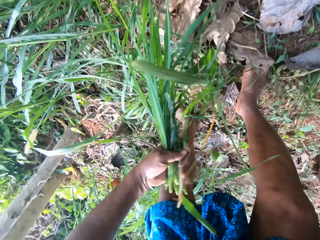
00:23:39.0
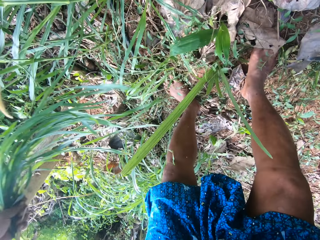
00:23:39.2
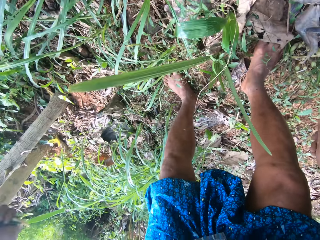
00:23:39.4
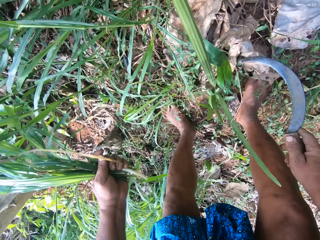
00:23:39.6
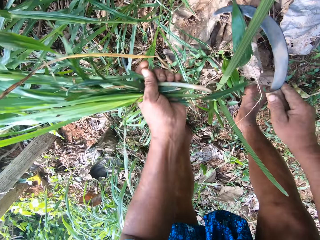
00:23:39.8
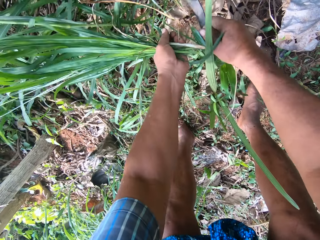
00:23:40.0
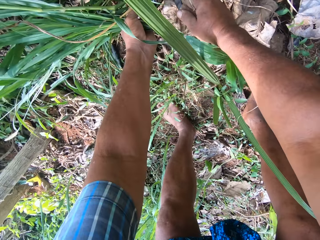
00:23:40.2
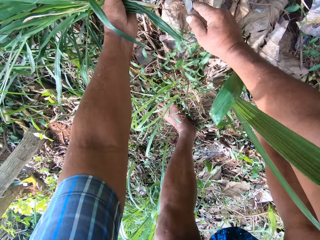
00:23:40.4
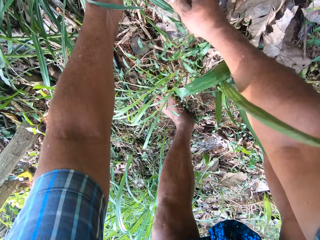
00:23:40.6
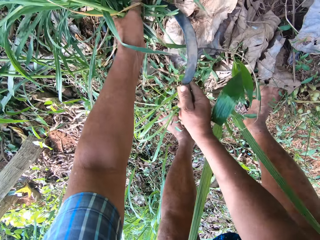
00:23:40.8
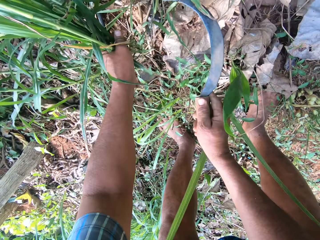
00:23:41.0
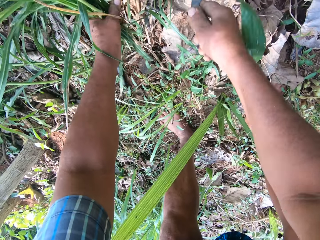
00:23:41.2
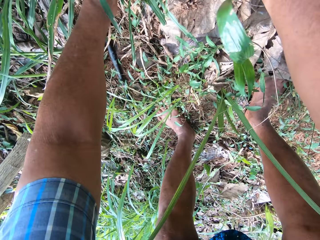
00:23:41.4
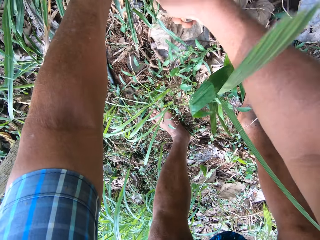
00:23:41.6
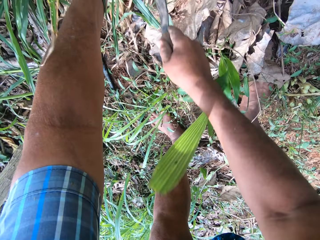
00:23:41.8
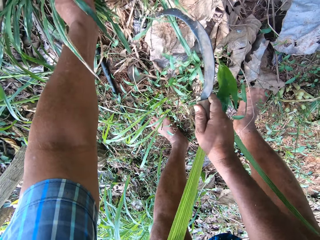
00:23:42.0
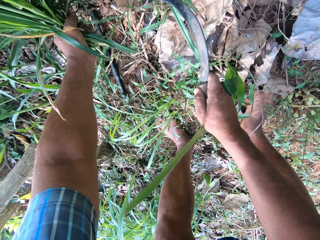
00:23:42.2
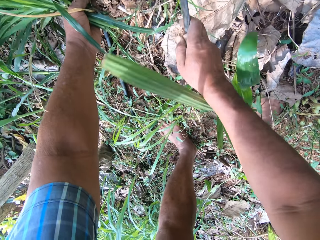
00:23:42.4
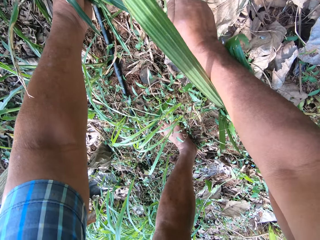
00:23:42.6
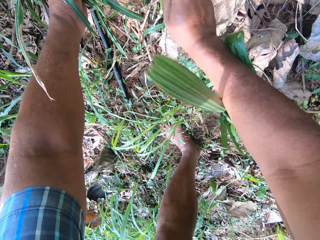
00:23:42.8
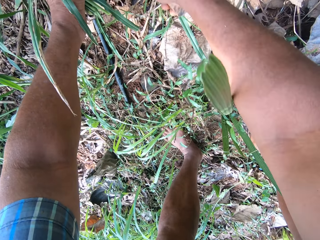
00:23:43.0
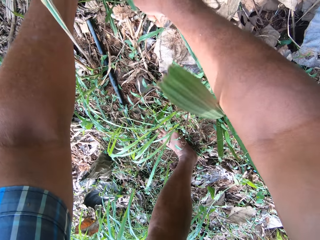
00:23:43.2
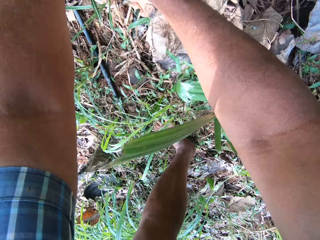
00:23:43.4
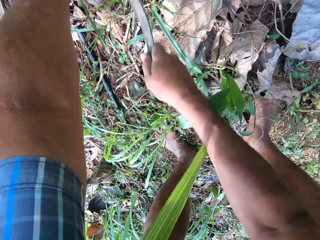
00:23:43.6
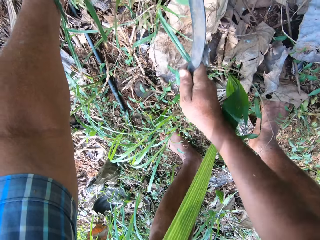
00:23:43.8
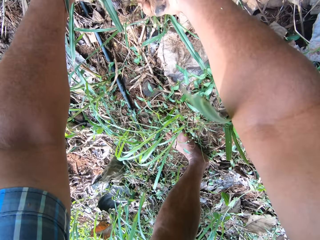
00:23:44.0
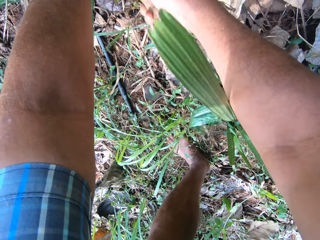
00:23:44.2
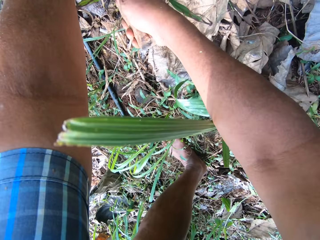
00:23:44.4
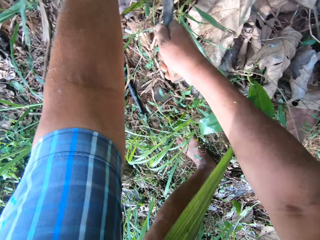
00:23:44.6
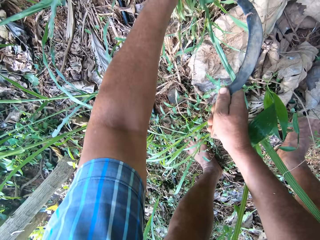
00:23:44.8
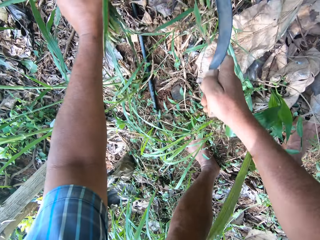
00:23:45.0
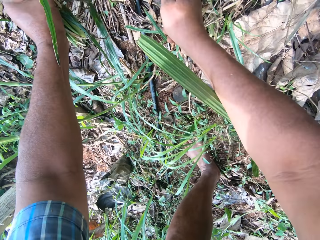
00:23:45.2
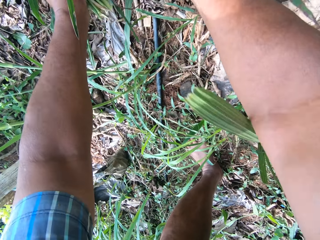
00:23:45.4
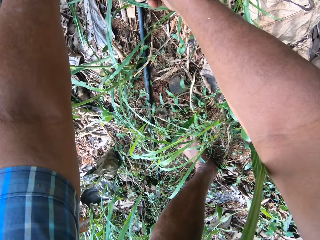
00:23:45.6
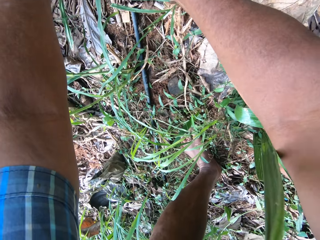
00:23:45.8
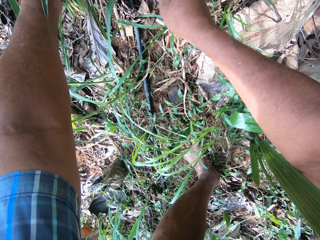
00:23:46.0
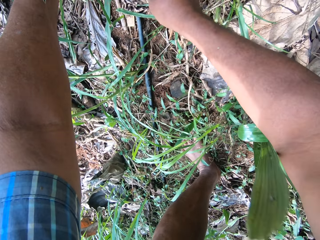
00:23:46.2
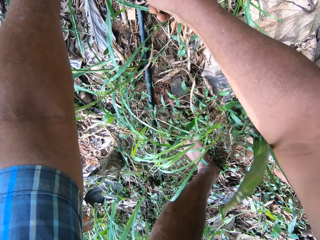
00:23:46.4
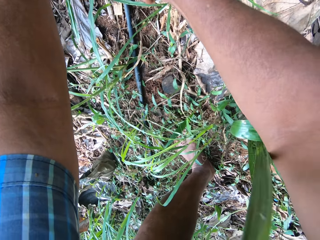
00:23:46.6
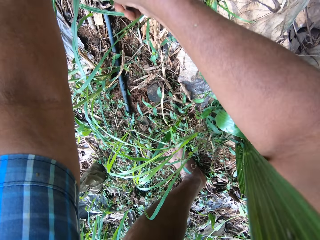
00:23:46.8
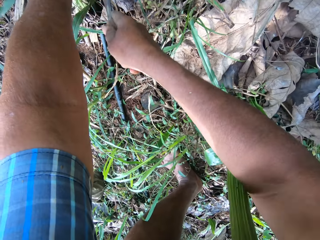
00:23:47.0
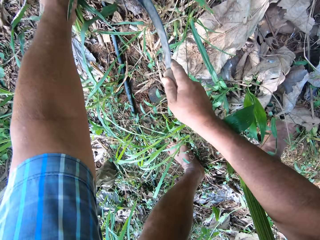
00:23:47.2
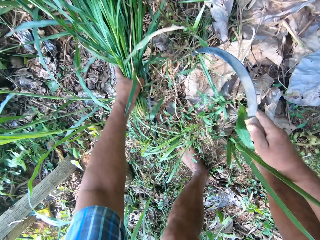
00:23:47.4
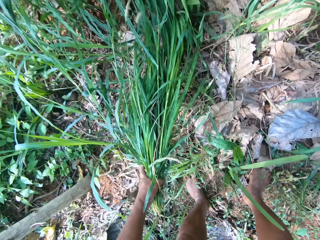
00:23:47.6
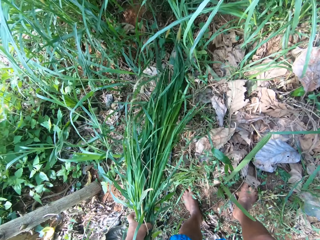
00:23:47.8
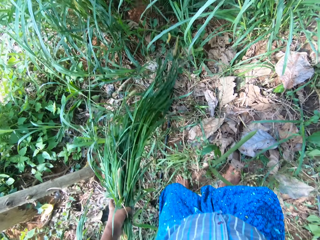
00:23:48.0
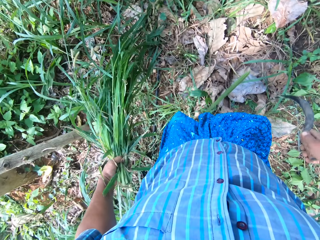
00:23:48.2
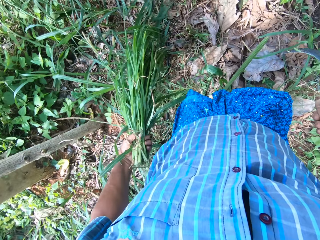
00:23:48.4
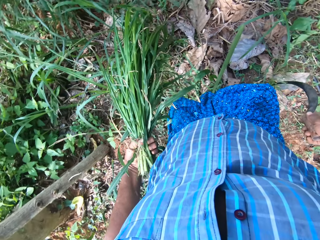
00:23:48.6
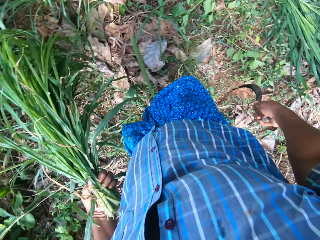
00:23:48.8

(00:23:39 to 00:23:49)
The camera wearer cuts the napier grass with the sickle in his right hand.

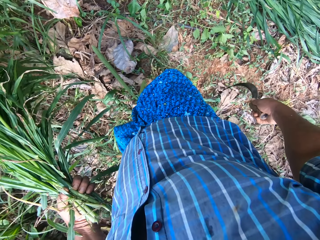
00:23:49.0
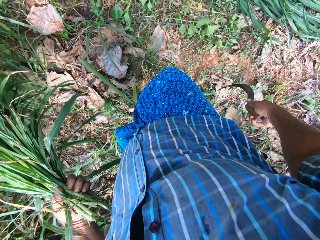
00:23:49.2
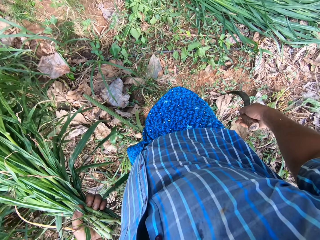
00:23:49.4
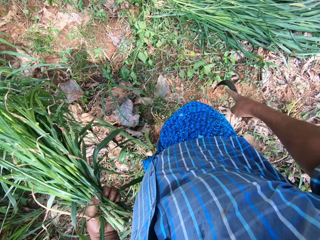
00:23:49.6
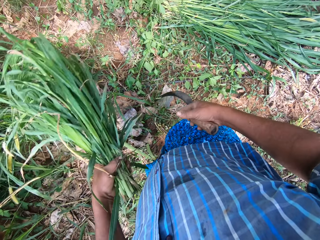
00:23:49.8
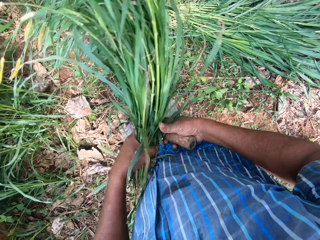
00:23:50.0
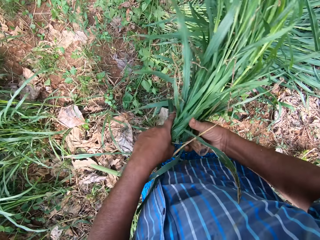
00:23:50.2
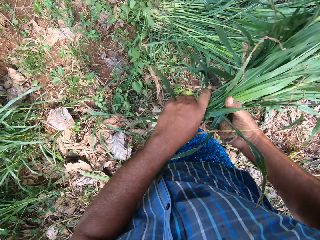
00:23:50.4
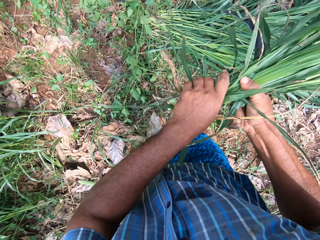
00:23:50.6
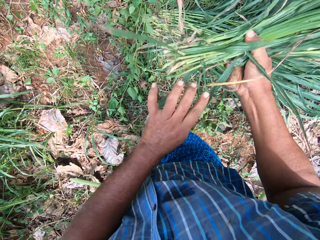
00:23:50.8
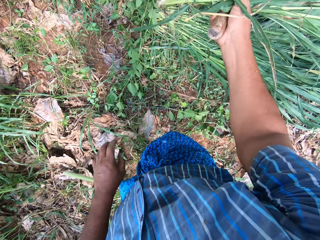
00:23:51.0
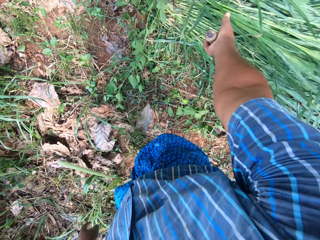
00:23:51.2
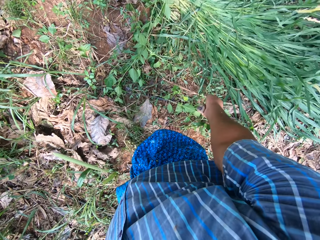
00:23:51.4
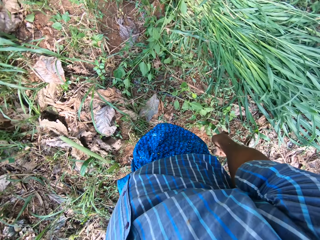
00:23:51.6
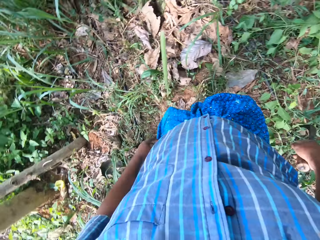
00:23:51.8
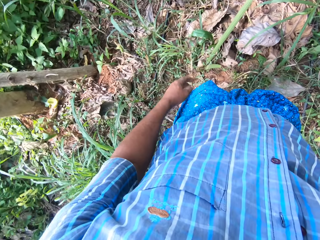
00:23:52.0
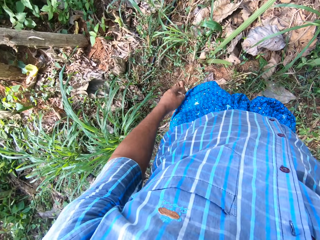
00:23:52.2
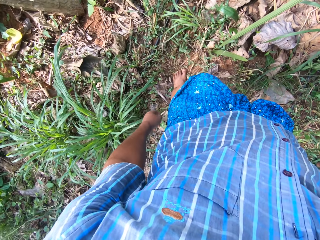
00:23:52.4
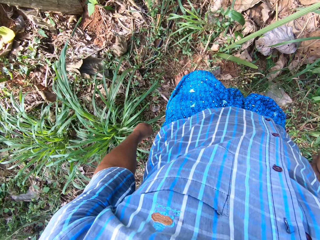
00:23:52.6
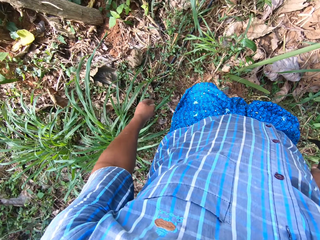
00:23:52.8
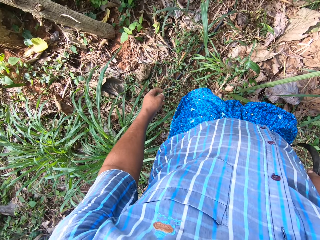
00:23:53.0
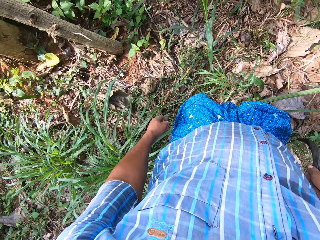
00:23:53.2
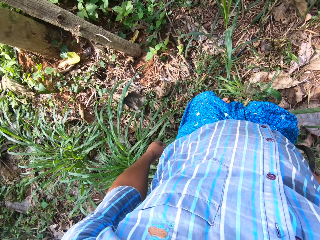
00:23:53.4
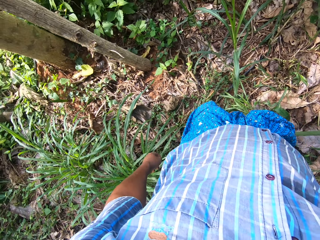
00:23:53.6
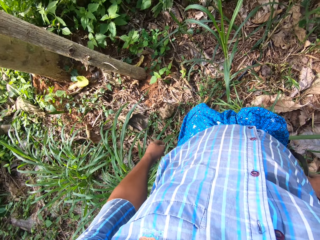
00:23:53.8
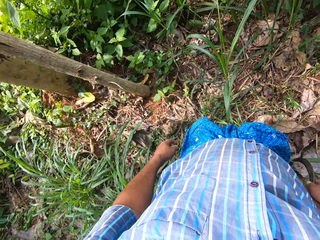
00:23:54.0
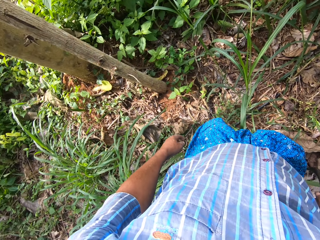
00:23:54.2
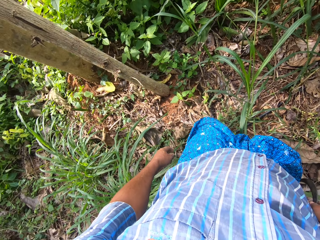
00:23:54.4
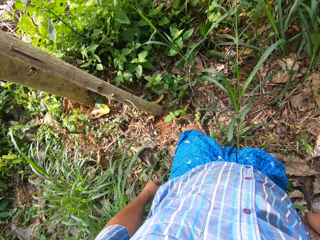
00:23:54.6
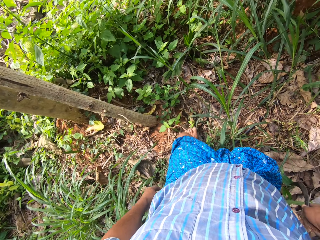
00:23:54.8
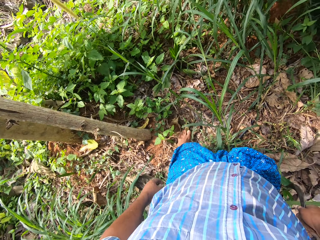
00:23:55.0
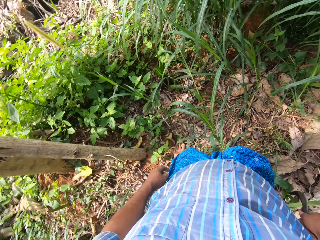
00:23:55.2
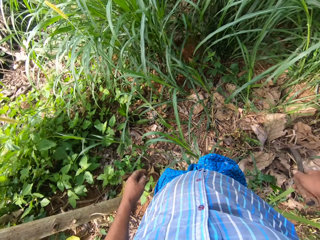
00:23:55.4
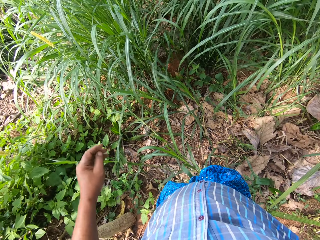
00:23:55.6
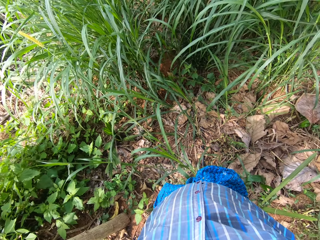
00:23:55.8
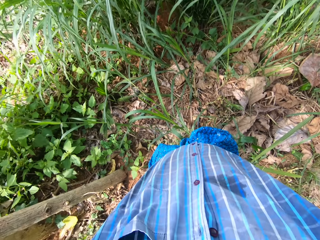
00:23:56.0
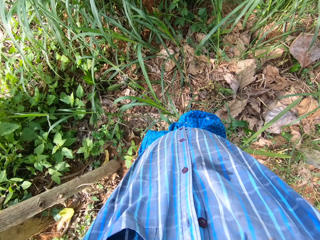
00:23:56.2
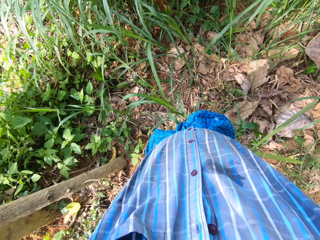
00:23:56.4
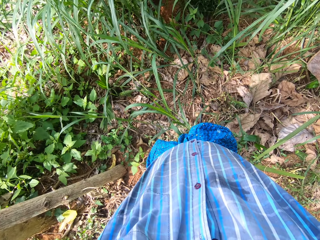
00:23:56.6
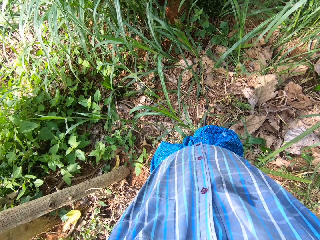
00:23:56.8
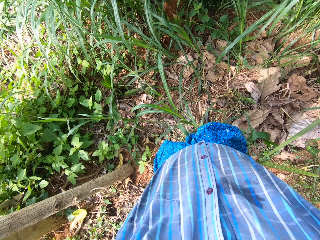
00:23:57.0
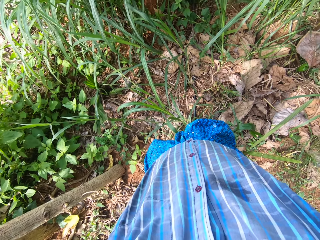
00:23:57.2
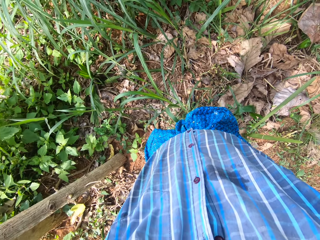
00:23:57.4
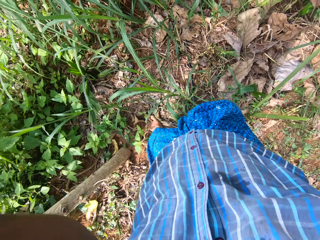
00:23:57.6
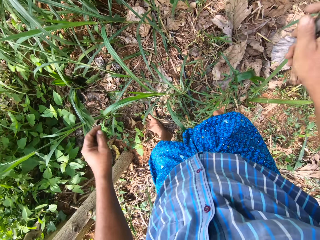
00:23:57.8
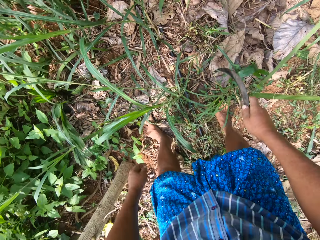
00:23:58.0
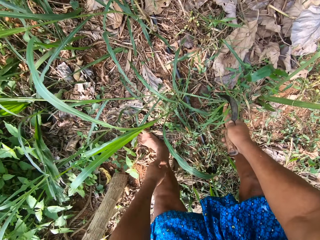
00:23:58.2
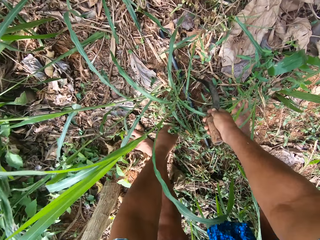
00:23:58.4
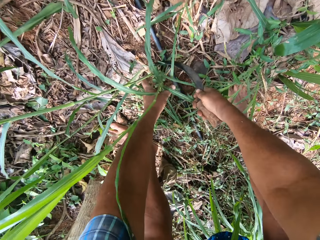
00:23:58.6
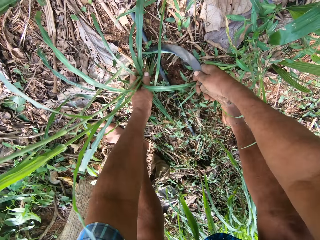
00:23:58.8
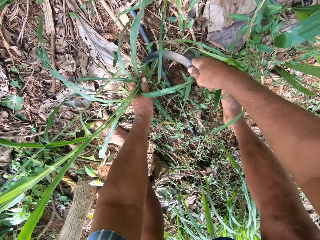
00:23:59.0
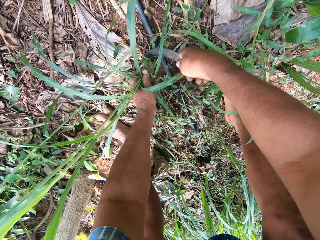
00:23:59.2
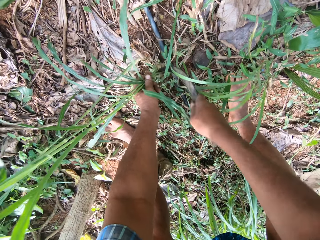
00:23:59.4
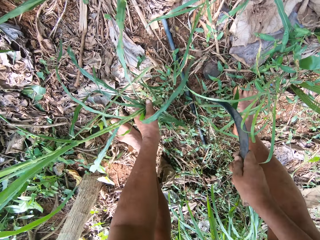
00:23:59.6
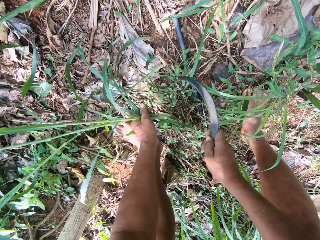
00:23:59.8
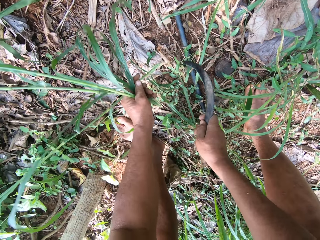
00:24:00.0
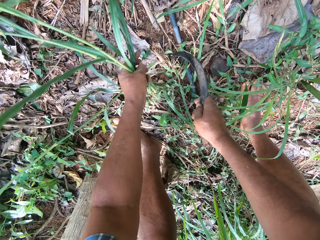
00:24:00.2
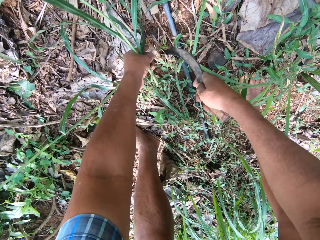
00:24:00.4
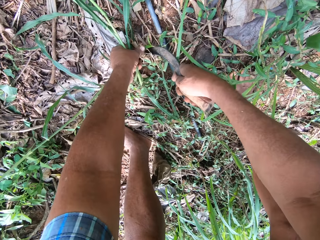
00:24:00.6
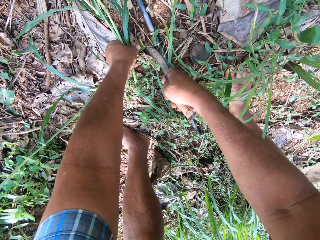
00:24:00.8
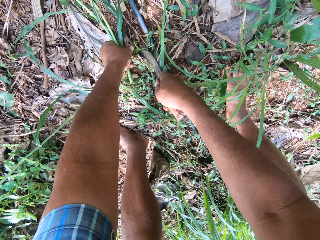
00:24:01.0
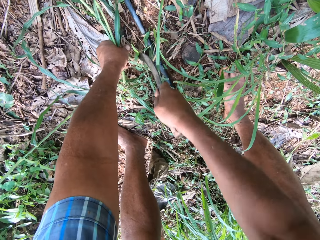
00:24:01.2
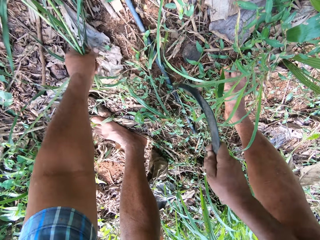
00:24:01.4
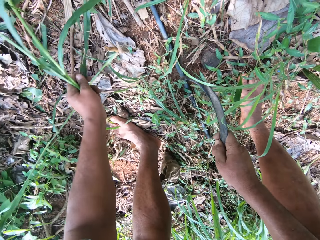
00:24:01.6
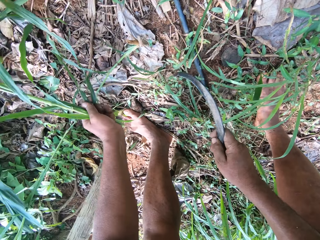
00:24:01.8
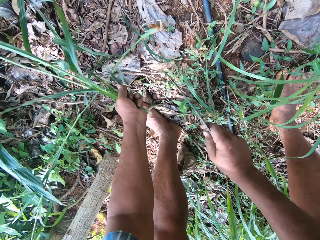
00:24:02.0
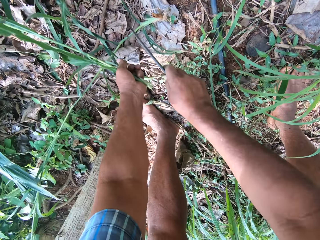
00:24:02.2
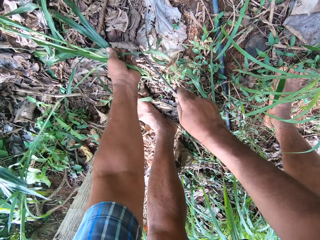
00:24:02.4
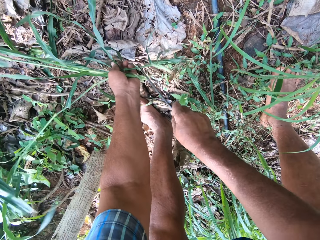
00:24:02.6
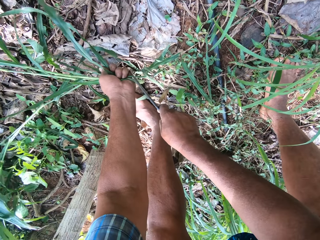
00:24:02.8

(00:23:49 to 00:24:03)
The camera wearer looks around. He drops the napier grass on the ground. He looks around. He cuts the grass with the sickle in his right hand.
